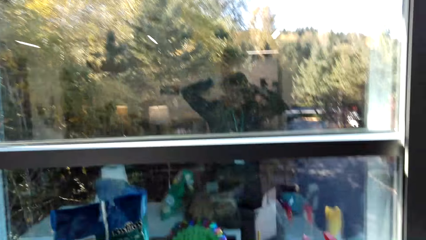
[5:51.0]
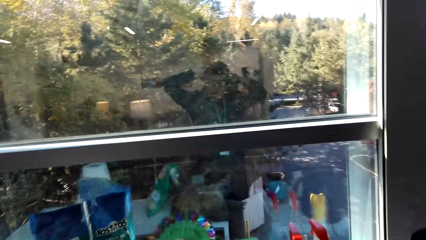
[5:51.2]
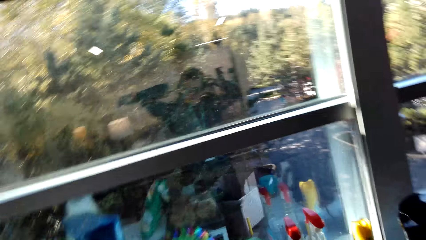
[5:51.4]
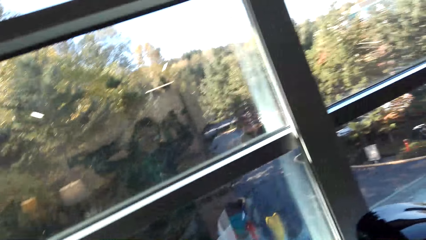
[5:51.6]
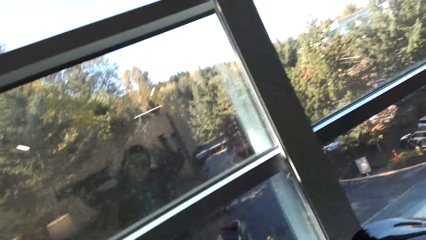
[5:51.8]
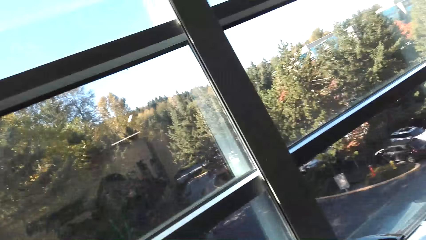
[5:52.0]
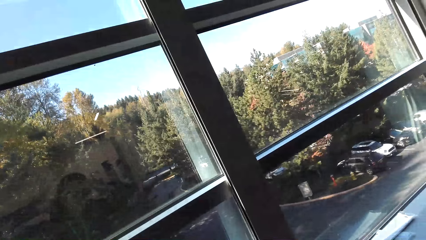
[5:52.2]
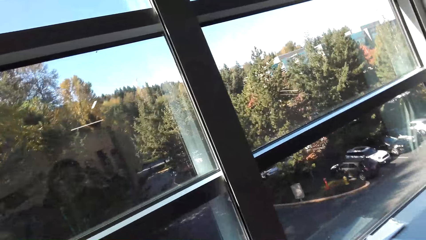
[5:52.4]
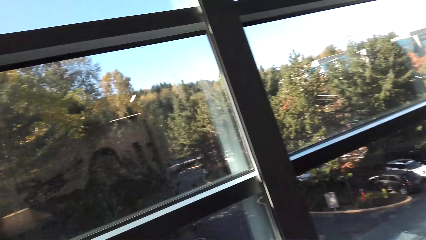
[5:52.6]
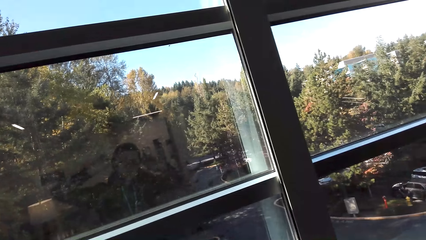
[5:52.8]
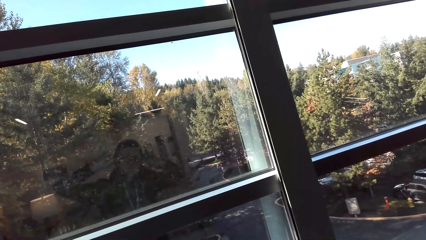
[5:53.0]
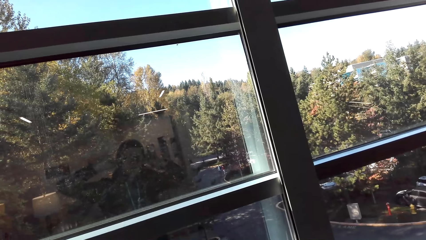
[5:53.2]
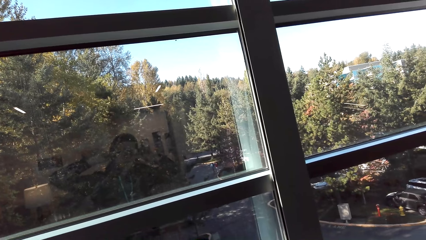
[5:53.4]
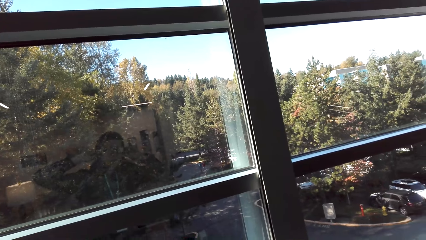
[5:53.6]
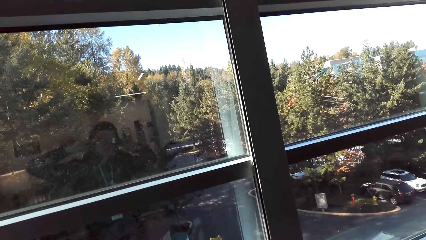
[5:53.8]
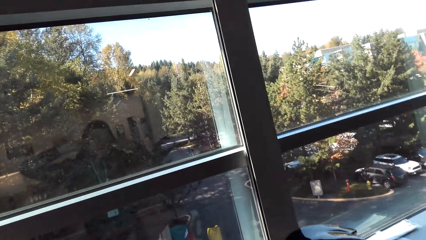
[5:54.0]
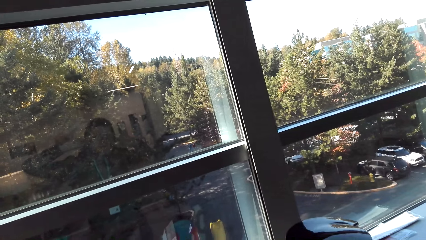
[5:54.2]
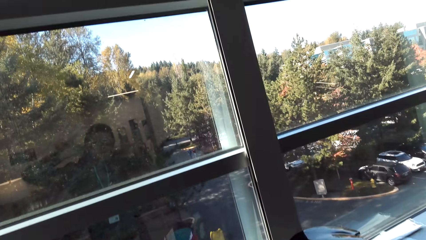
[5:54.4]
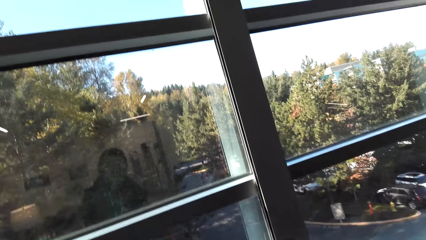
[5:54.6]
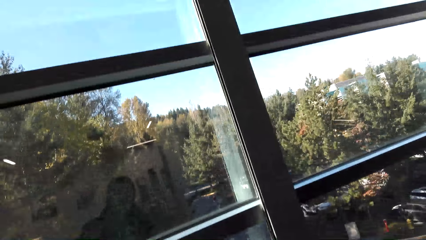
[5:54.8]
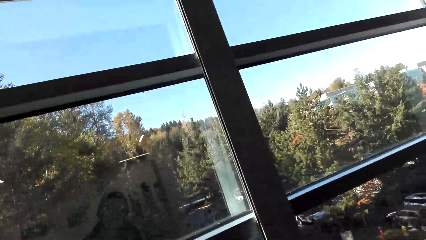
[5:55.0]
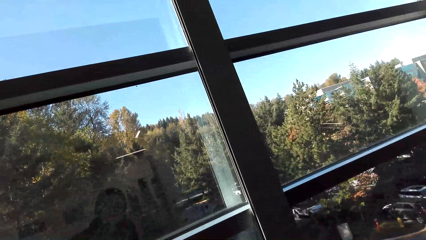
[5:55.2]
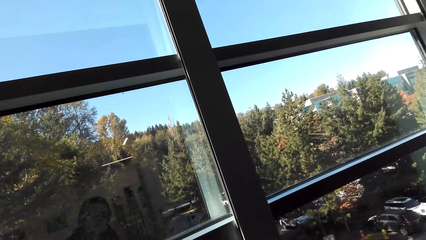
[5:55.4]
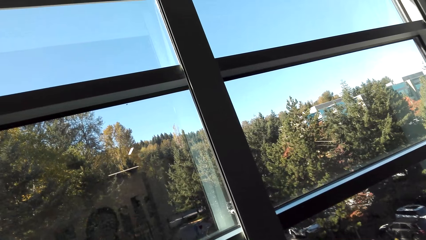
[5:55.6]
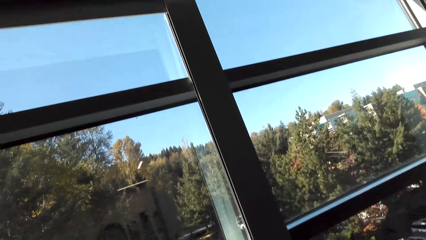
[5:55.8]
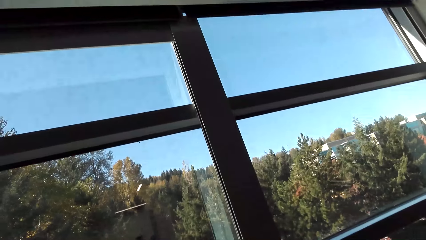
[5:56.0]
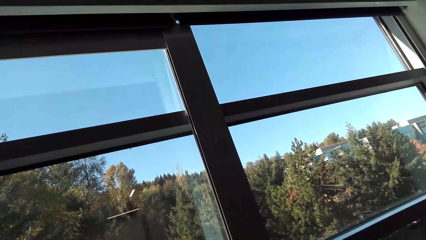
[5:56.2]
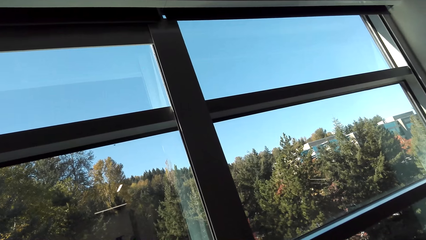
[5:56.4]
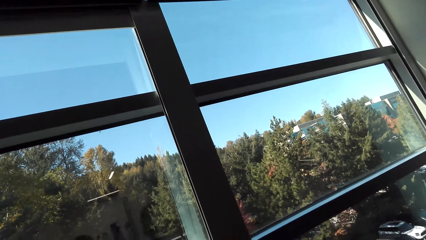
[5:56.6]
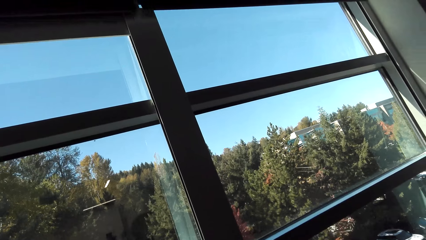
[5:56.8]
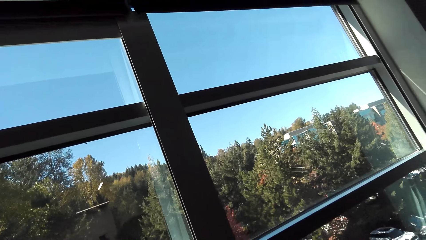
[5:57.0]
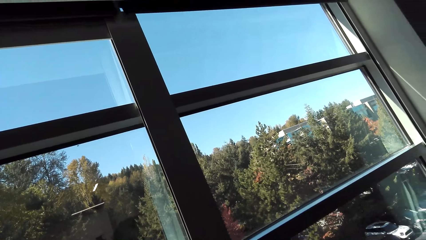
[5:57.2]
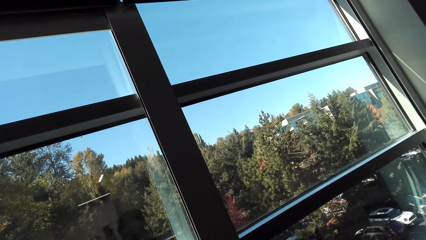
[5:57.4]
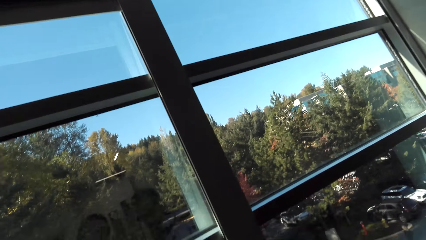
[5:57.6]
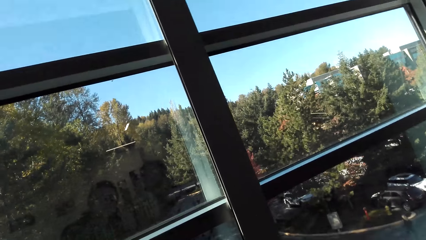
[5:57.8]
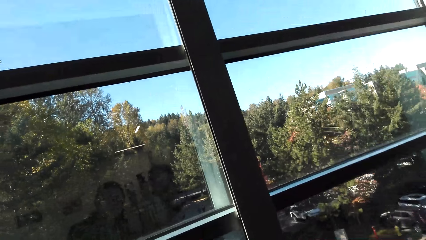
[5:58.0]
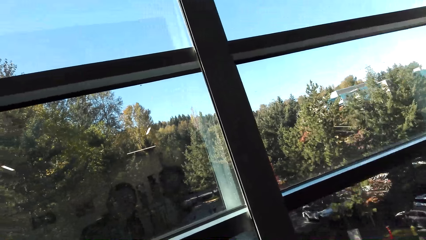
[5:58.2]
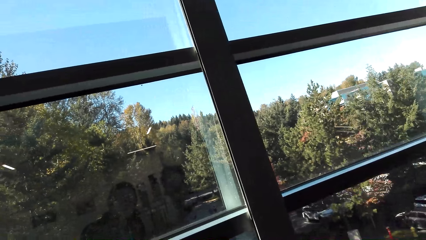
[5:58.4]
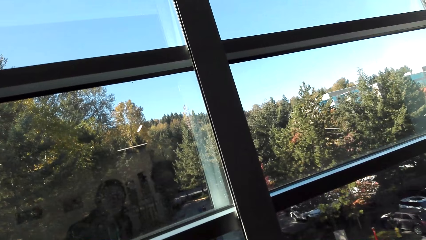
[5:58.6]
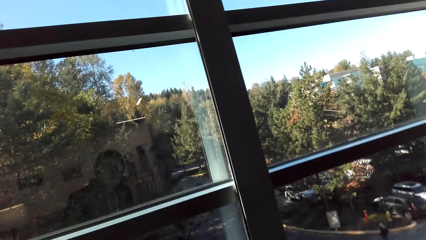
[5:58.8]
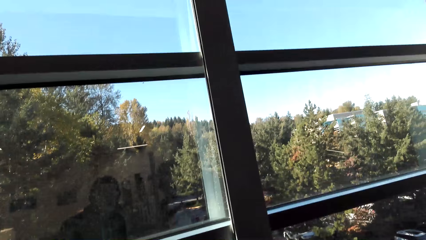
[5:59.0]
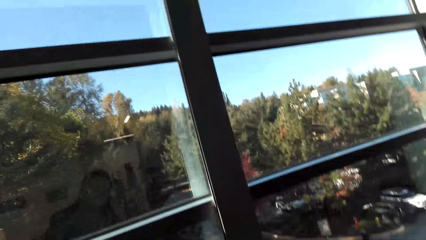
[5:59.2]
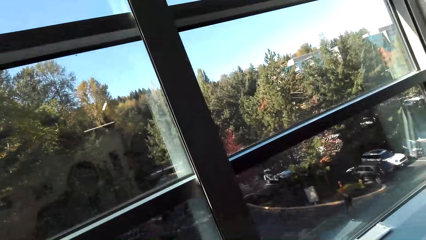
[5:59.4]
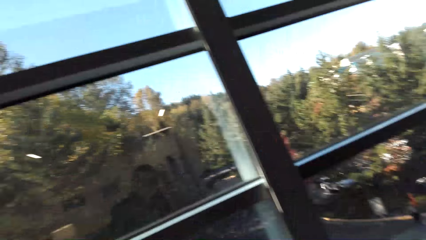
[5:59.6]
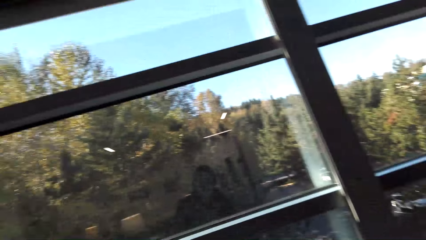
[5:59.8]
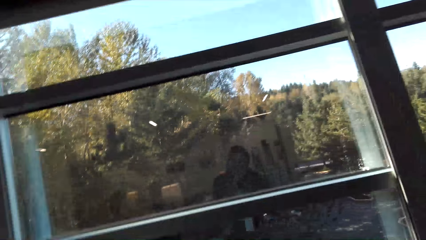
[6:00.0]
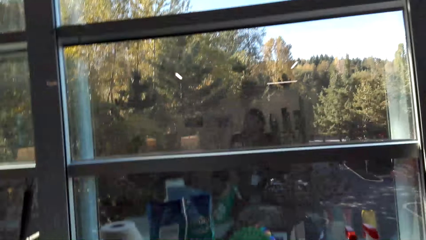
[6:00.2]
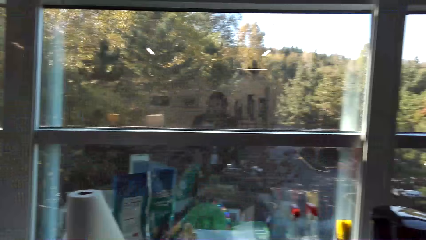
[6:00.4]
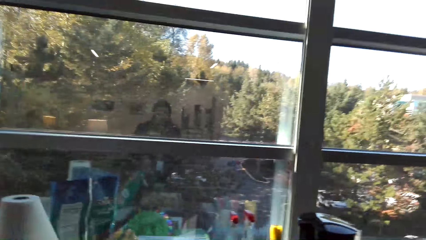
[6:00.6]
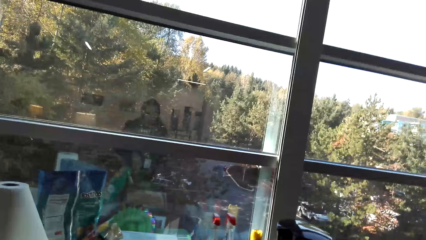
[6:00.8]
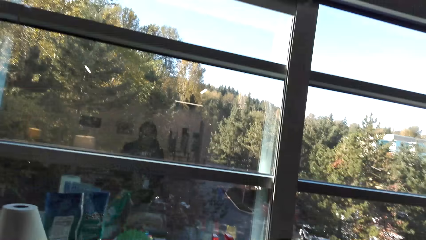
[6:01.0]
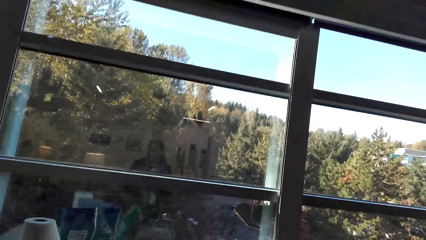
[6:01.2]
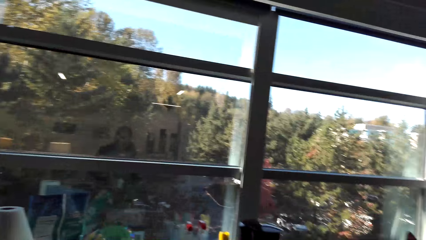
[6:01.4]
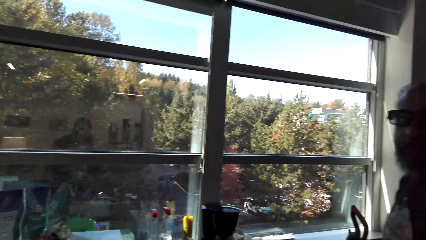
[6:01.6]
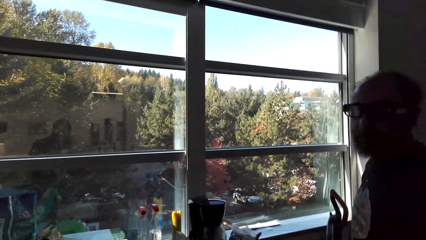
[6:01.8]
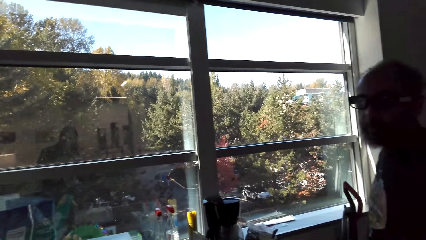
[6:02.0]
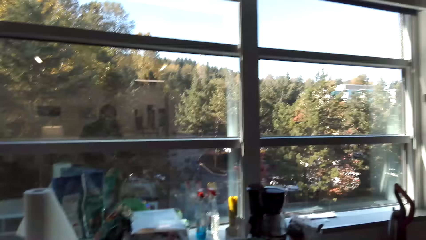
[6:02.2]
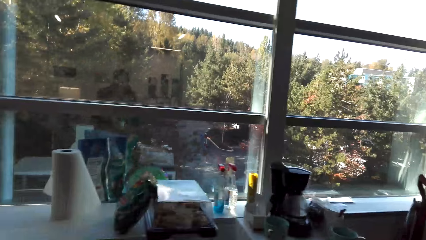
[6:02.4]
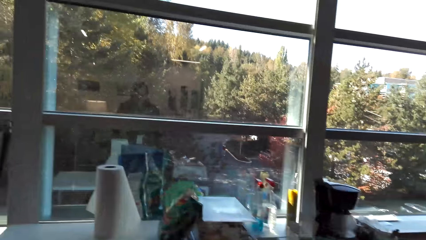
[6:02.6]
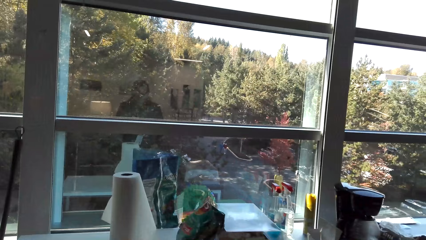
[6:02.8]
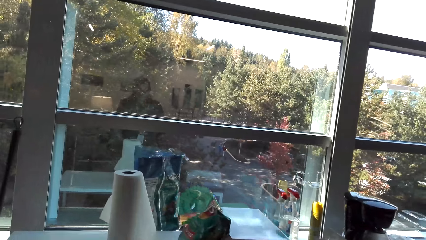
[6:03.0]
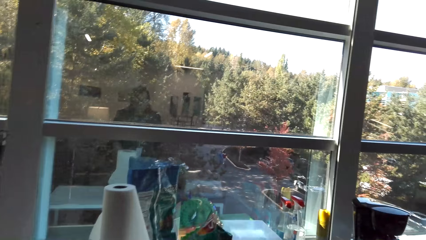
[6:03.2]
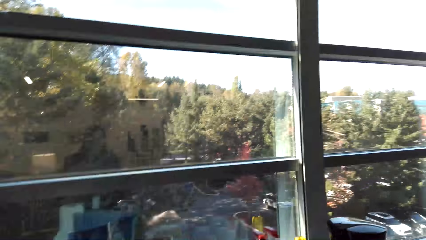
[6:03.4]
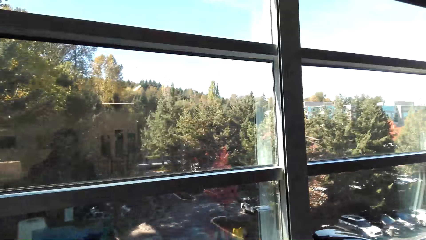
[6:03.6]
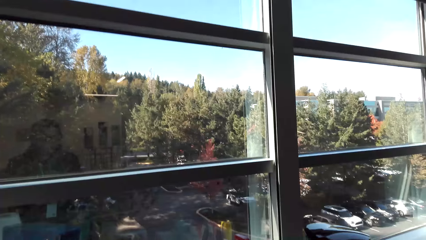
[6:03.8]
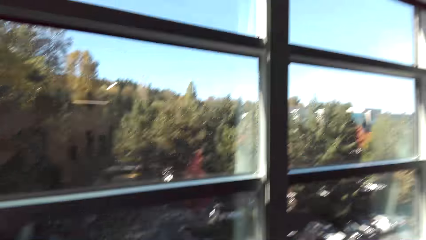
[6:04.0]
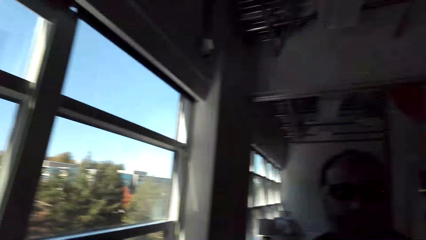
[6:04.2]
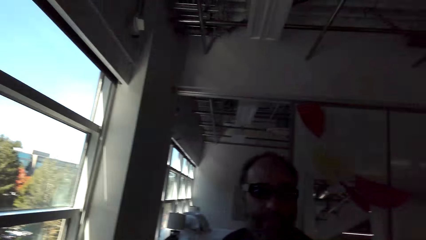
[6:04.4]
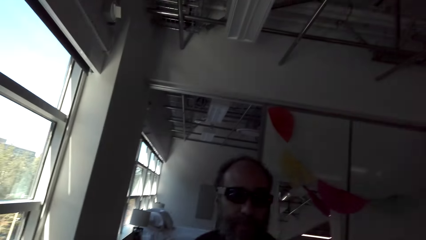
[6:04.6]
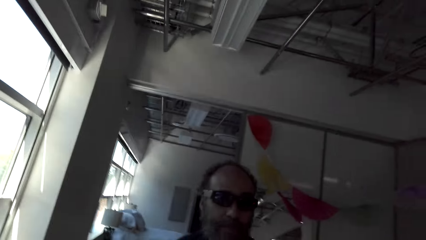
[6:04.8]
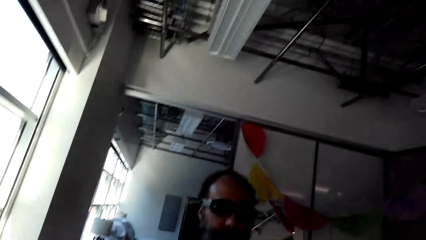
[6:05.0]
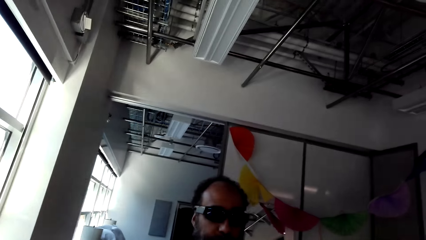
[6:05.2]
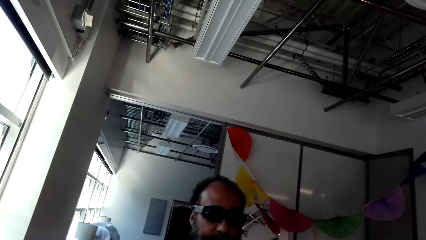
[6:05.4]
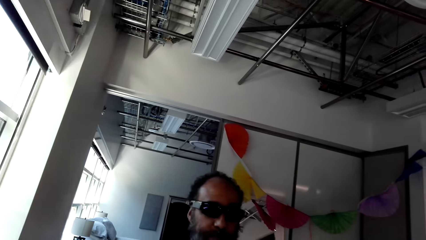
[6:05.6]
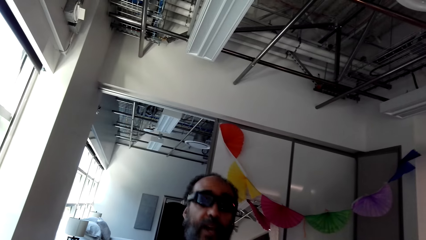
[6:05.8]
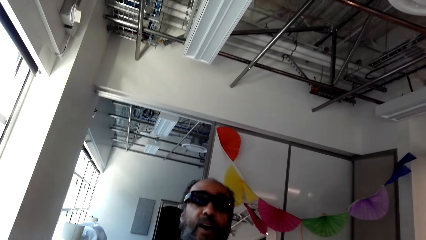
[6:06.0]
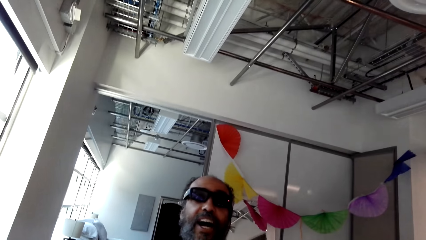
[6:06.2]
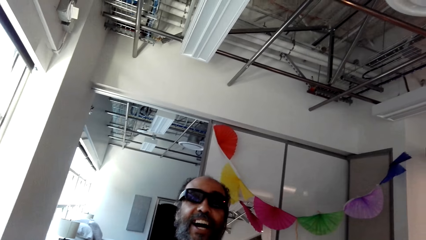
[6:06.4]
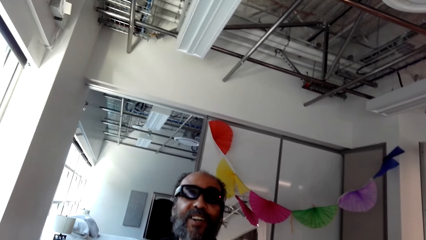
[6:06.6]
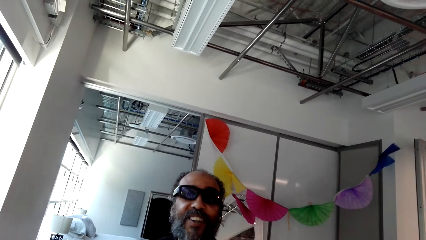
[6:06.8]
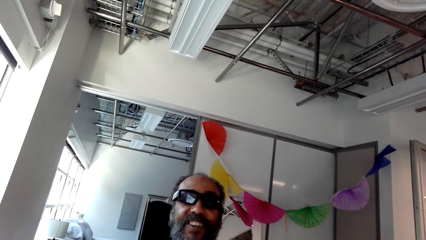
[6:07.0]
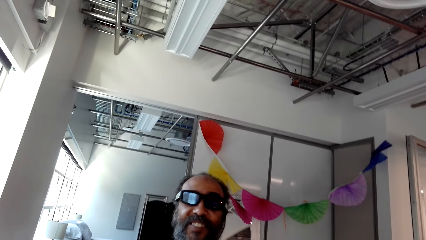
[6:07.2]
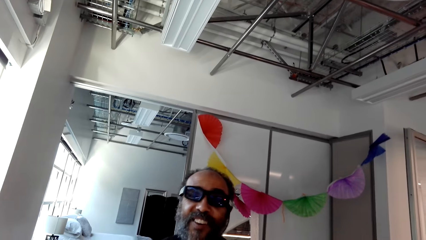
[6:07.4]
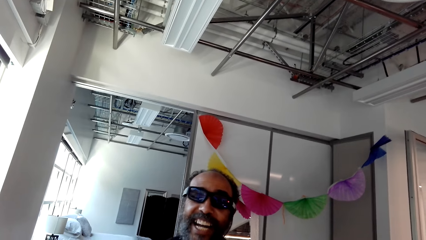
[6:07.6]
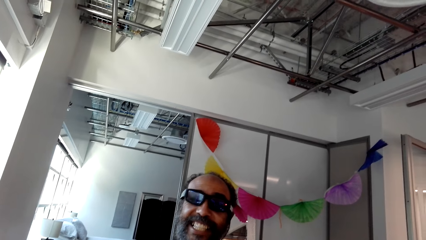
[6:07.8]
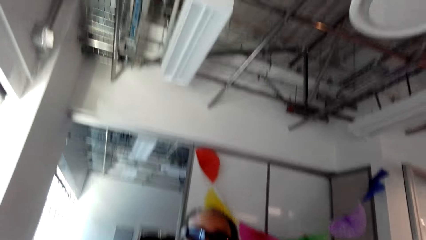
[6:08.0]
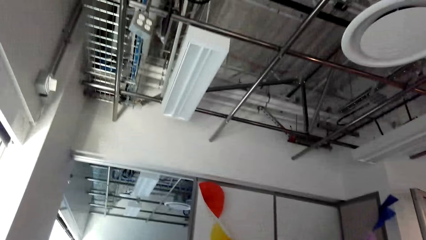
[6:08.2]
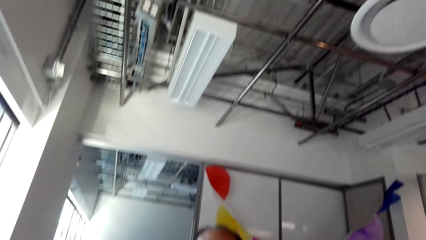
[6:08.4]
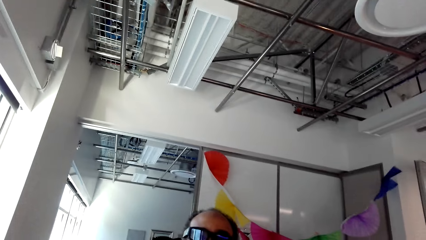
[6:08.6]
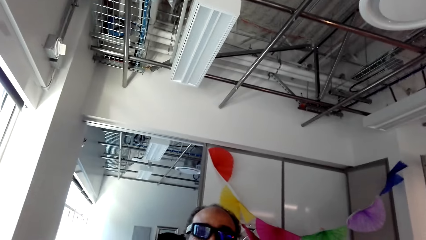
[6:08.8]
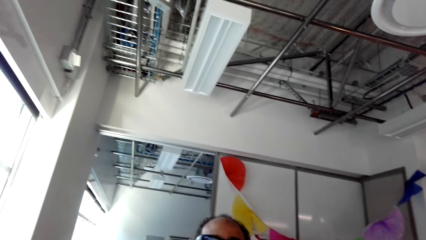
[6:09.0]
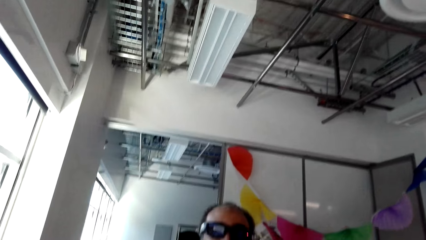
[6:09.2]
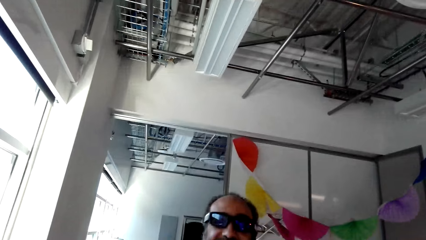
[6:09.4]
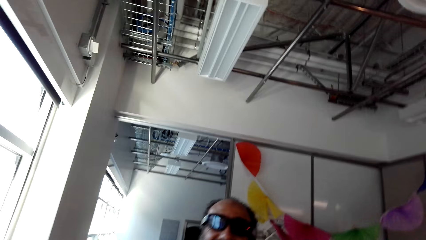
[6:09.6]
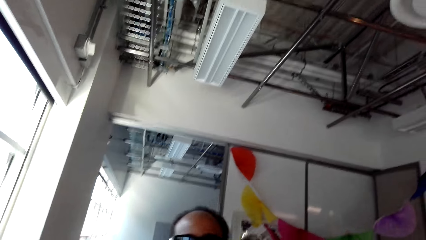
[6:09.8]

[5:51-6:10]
The camera wearer talks with a man. They look at the man.
